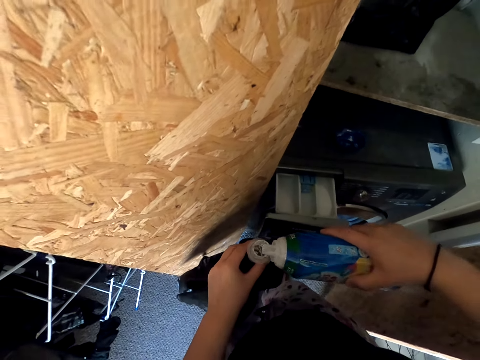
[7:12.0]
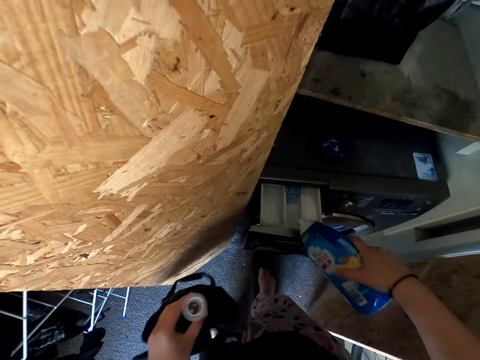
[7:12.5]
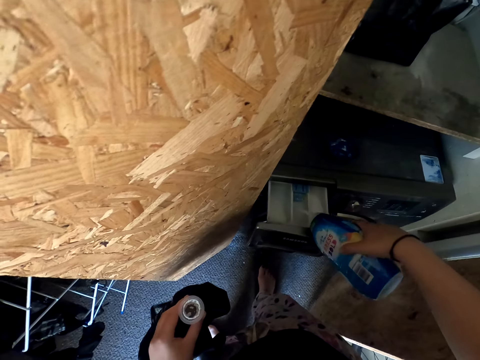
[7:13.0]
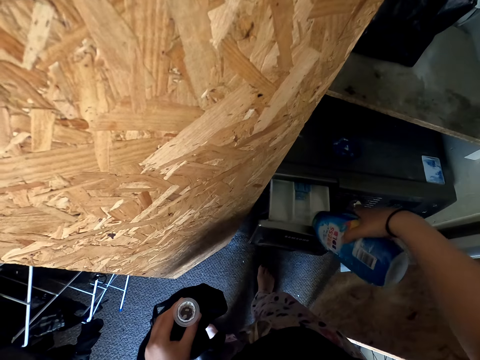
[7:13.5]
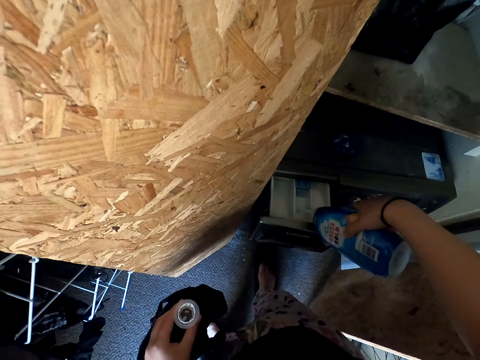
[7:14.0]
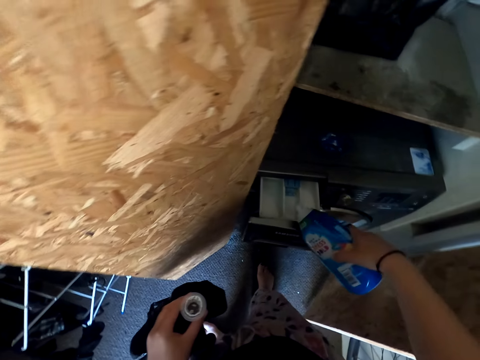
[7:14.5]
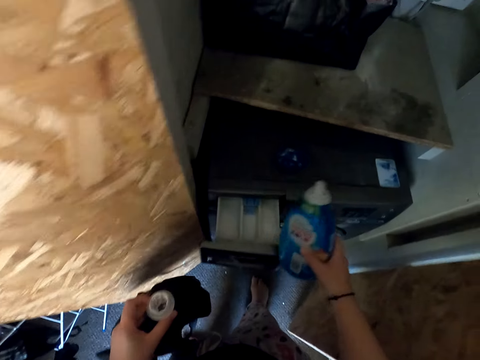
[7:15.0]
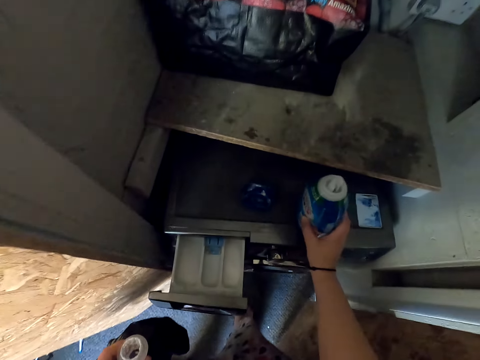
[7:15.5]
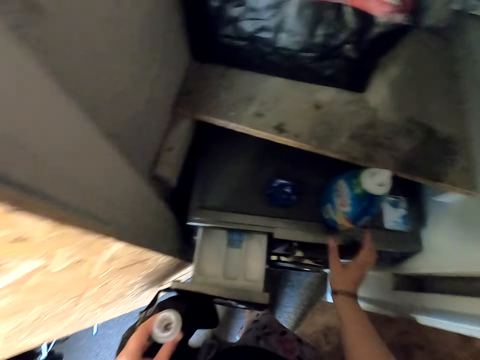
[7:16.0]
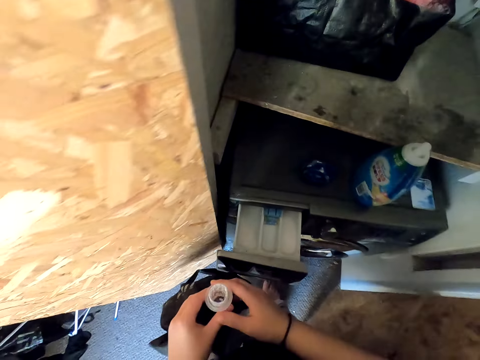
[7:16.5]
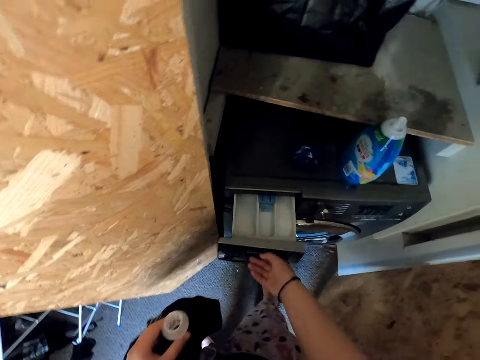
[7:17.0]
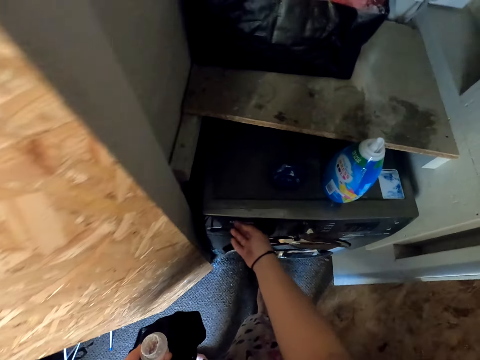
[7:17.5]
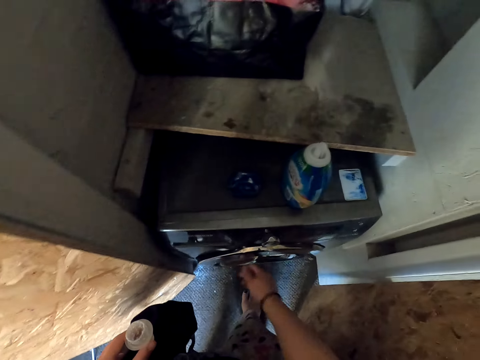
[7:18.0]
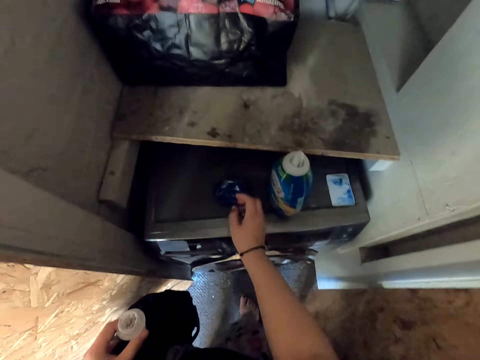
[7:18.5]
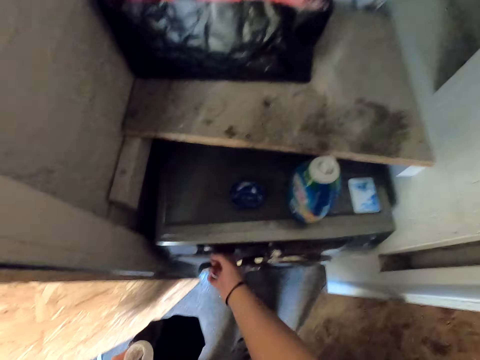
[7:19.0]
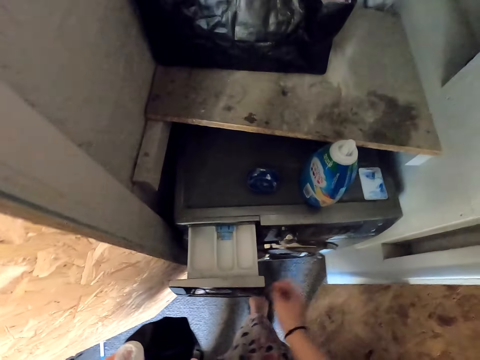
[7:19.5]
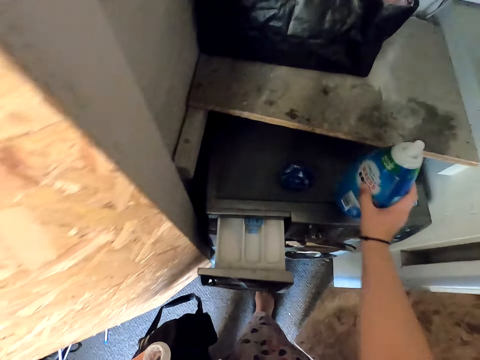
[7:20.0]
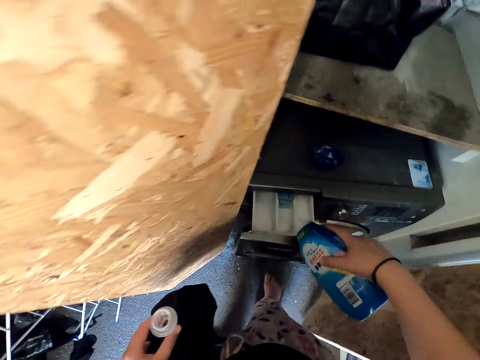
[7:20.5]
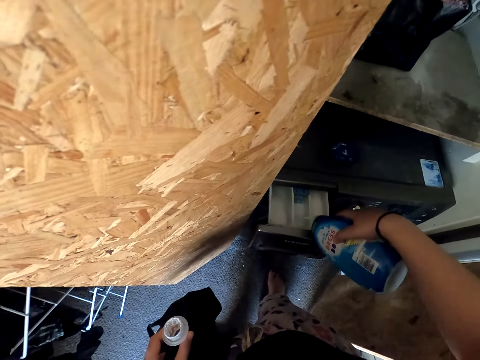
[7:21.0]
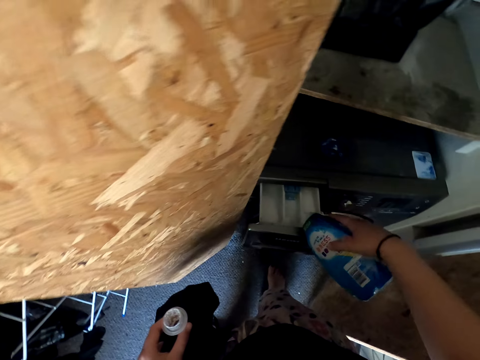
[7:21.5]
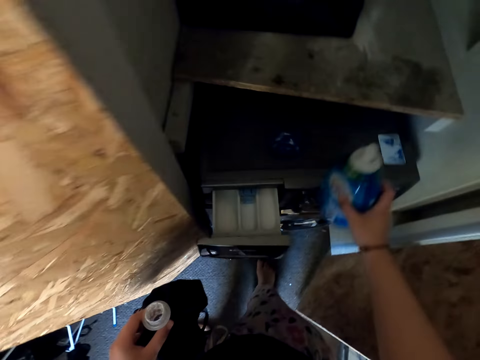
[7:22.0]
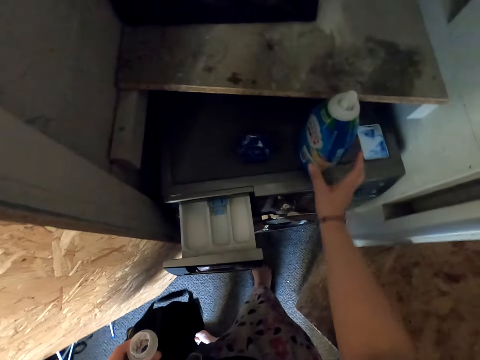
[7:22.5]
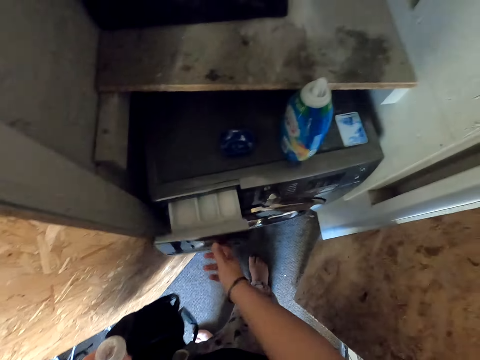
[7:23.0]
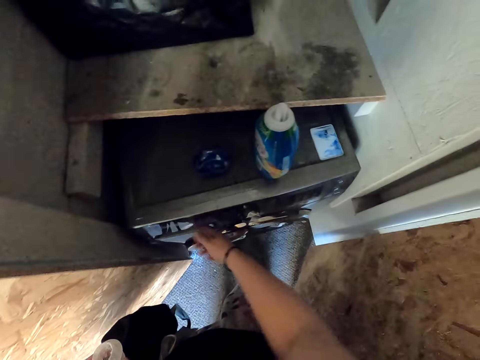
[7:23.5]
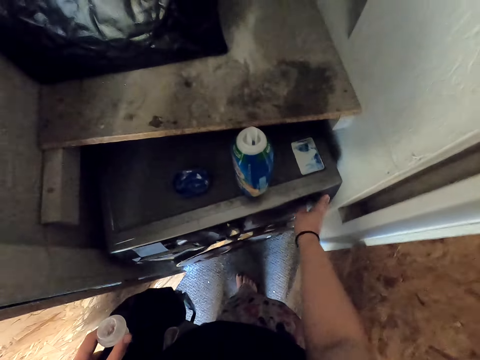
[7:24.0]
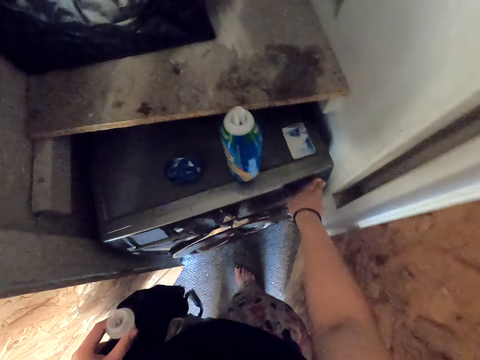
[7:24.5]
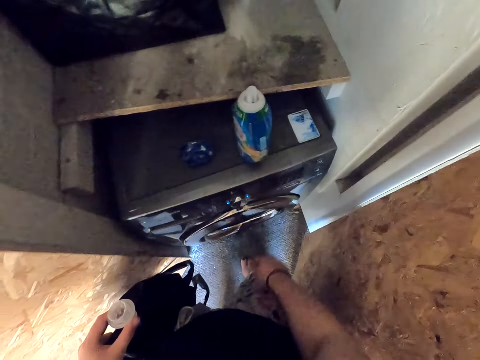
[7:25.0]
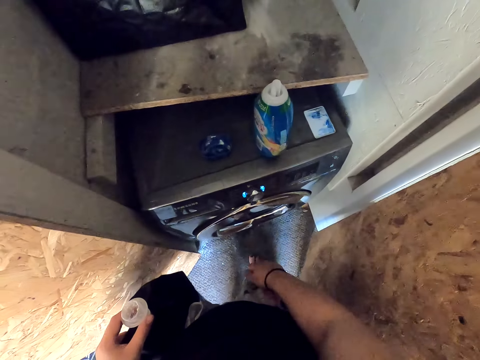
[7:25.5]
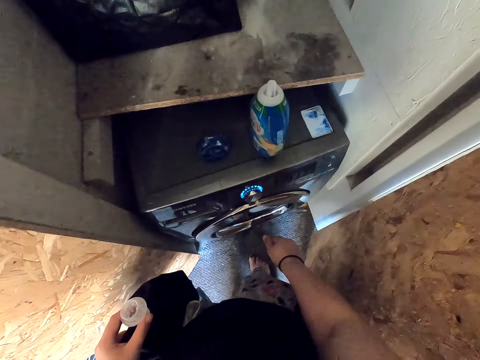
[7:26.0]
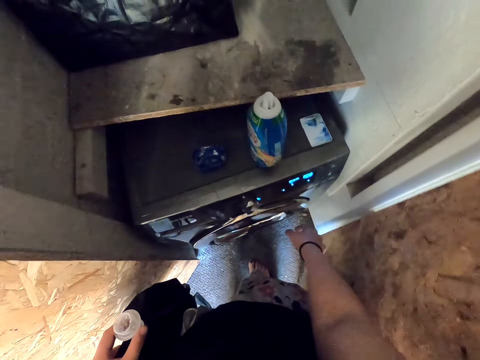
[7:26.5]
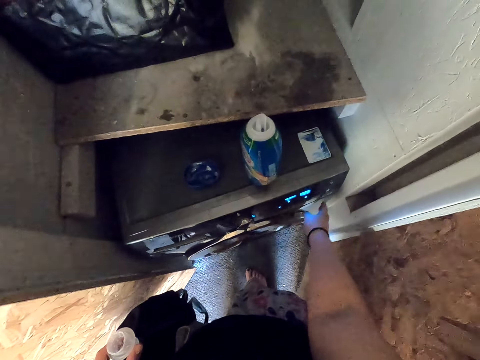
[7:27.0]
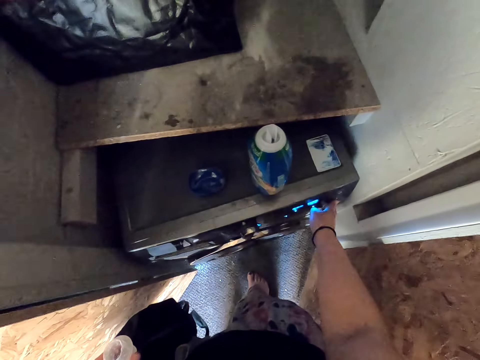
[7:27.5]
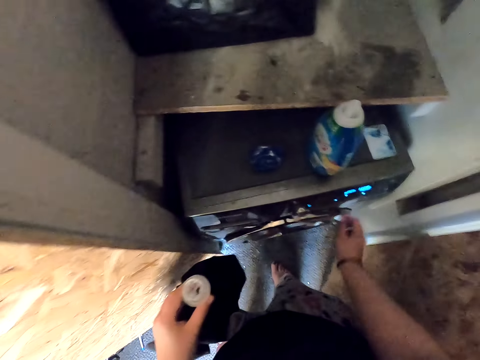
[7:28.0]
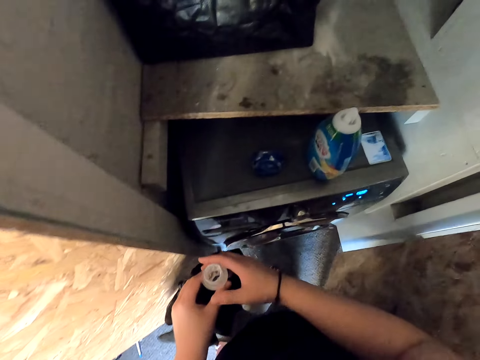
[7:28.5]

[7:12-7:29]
The camera wearer closes the detergent drawer. They open the detergent drawer. They put the washing liquid in the detergent drawer. They close the detergent drawer. They turn on the washing machine.

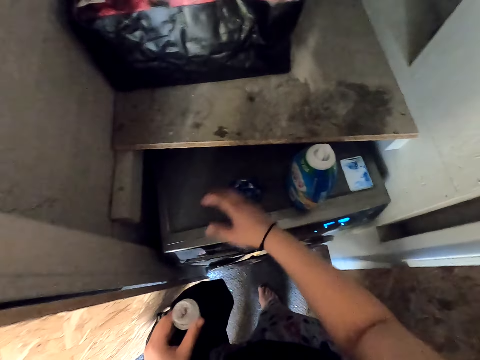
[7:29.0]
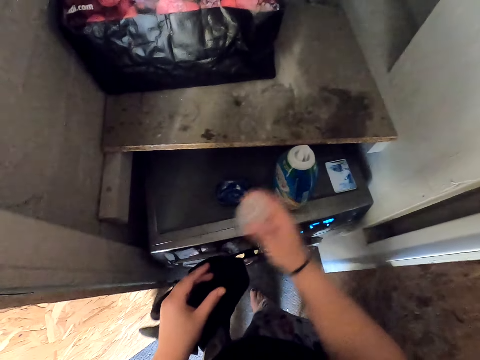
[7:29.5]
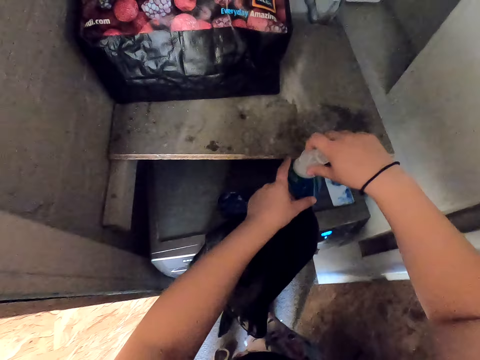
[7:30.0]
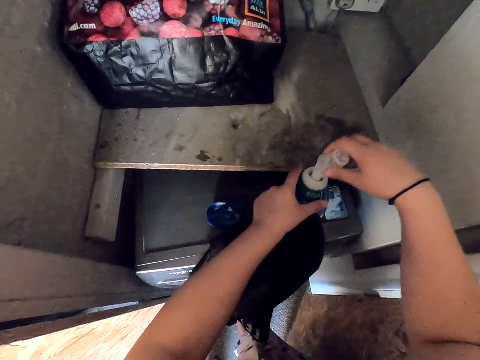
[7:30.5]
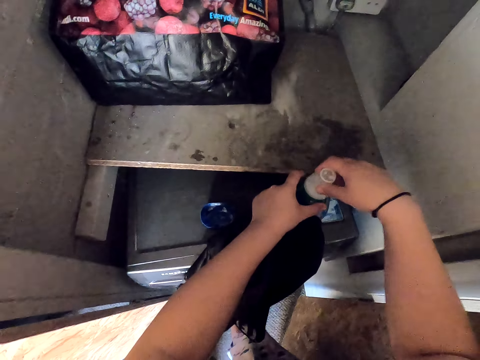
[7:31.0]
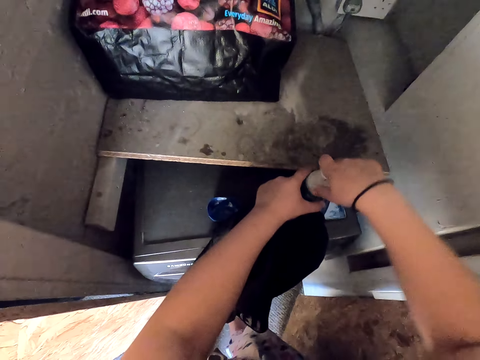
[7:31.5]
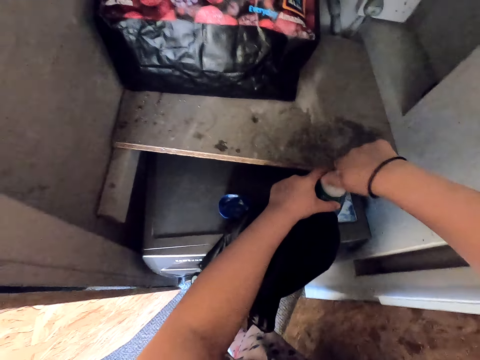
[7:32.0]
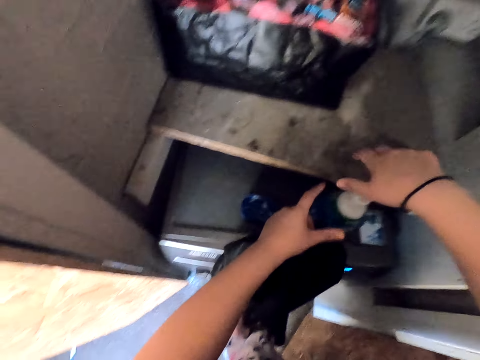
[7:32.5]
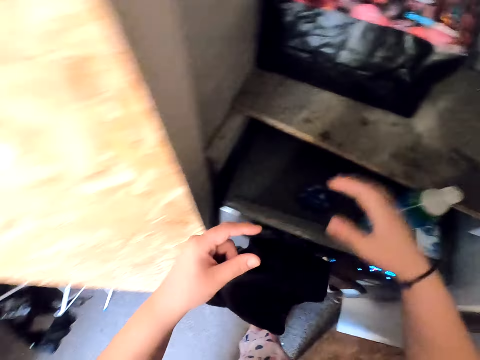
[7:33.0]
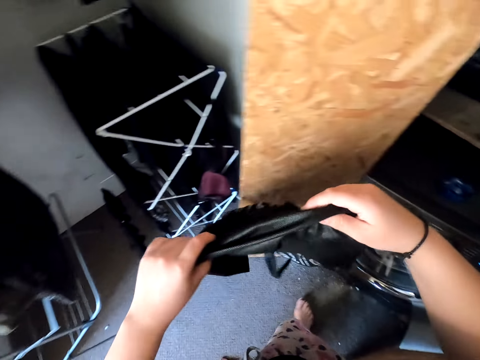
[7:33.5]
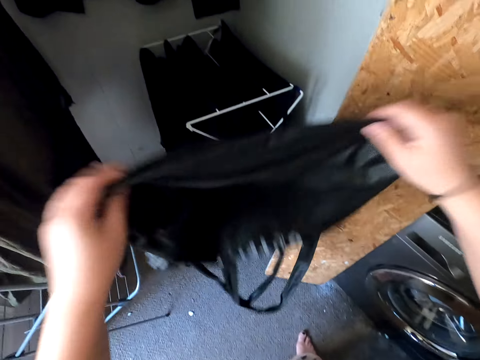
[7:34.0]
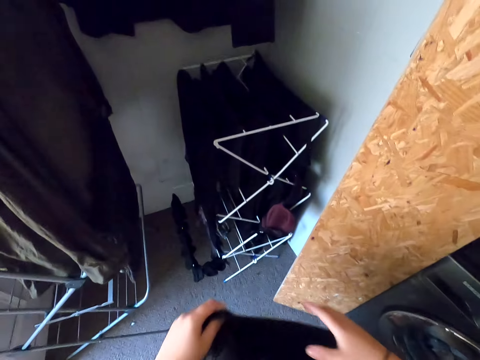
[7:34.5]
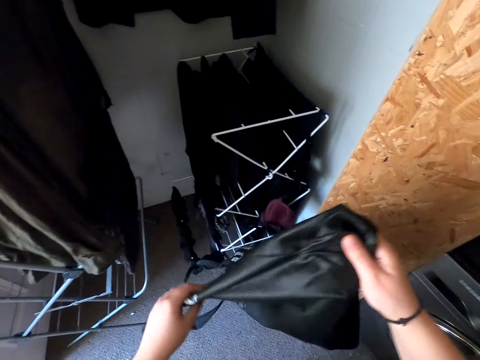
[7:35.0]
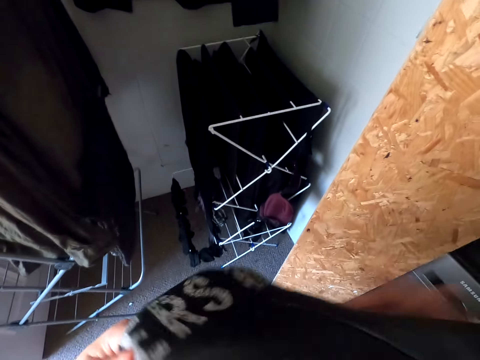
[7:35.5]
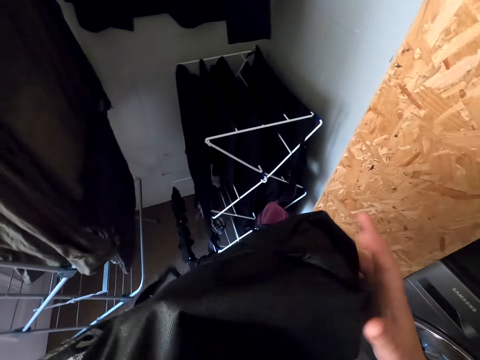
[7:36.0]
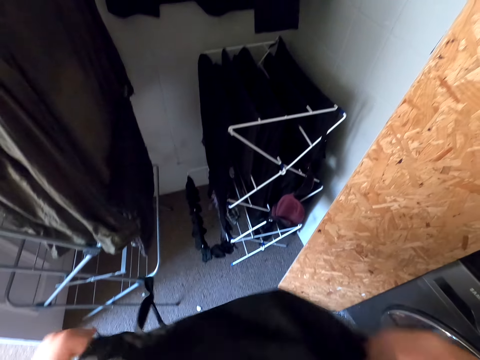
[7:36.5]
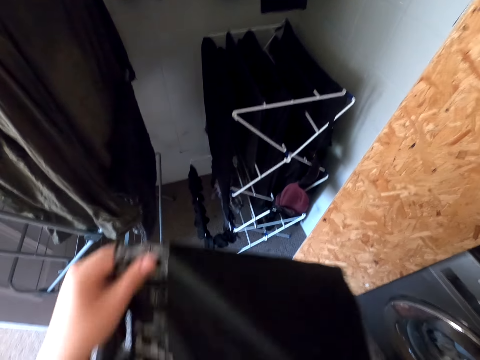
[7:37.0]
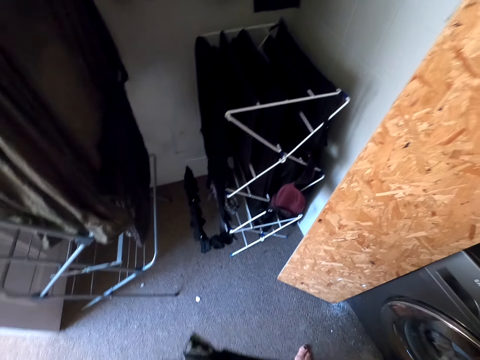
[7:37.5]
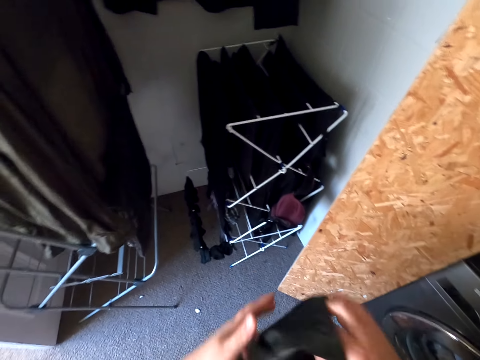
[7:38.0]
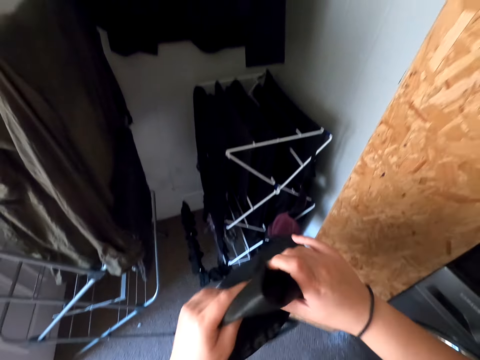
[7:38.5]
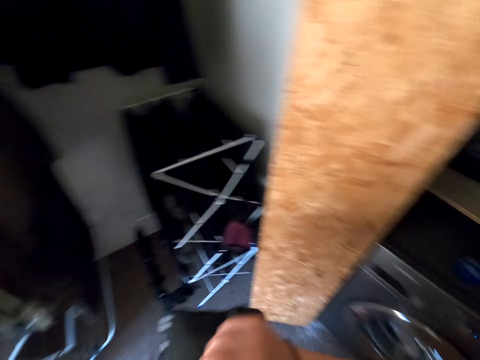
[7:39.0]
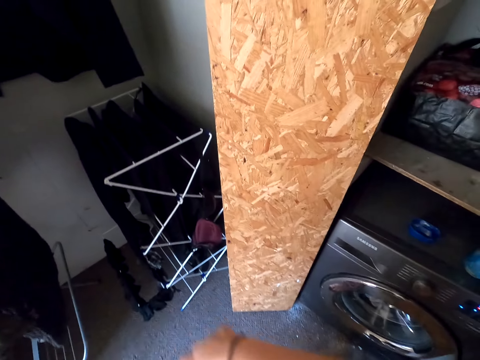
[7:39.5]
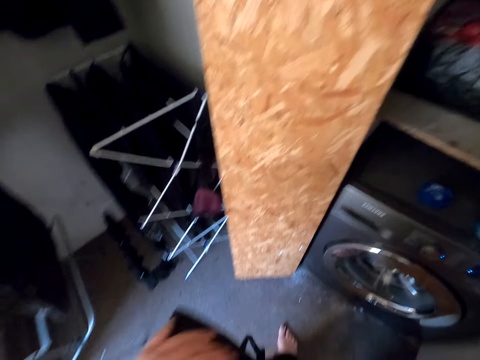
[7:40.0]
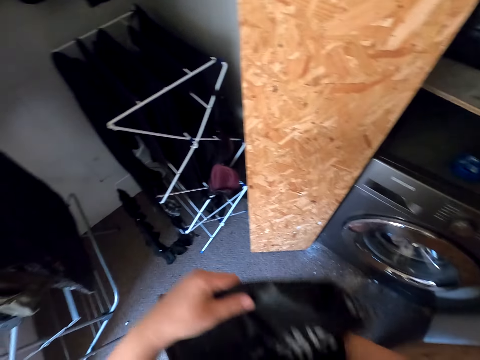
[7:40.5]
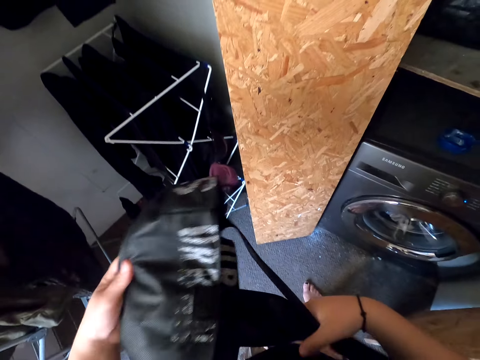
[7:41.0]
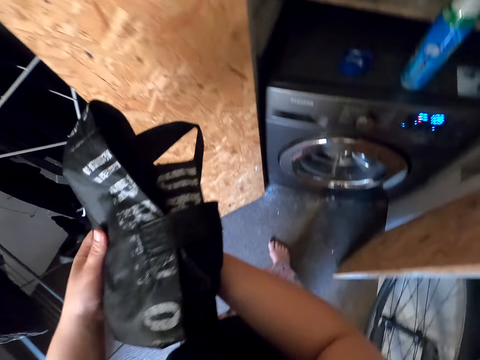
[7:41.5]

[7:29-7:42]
The camera wearer closes the washing liquid. They straighten the bag. They fold the bag.
